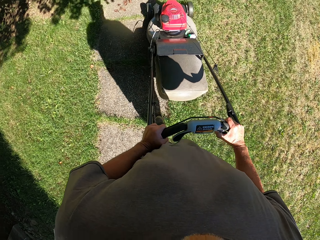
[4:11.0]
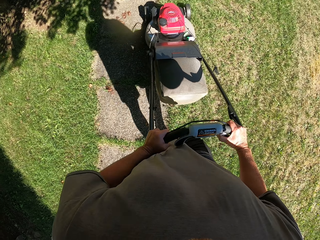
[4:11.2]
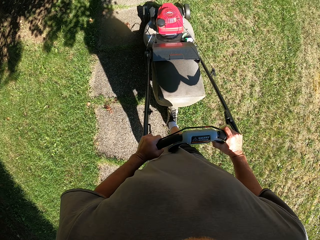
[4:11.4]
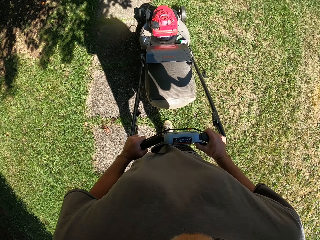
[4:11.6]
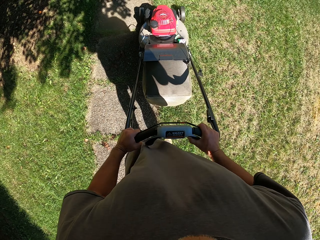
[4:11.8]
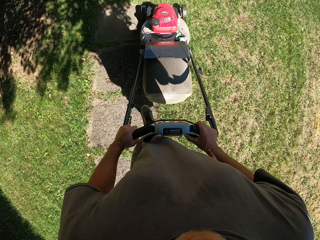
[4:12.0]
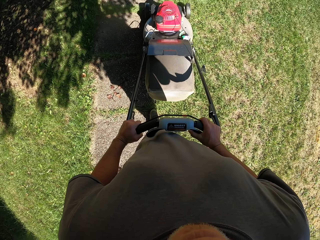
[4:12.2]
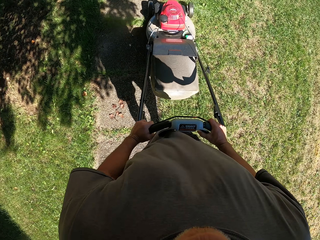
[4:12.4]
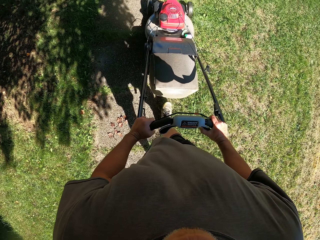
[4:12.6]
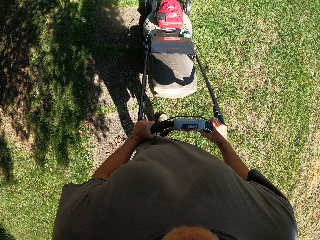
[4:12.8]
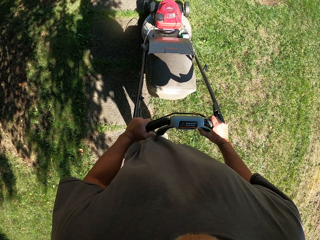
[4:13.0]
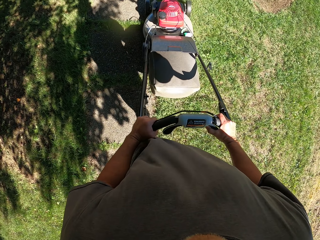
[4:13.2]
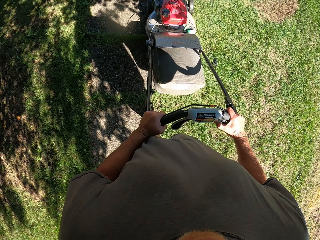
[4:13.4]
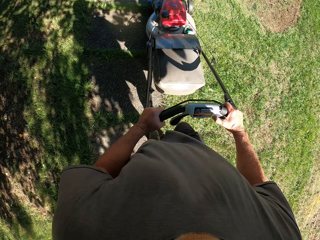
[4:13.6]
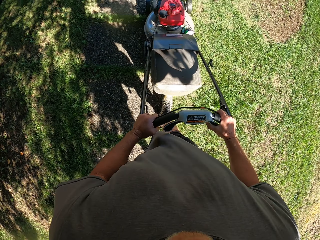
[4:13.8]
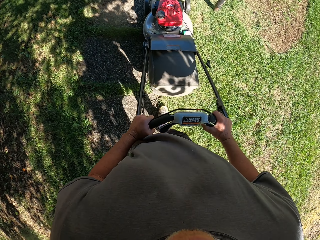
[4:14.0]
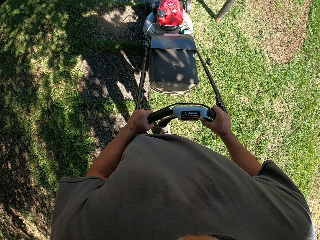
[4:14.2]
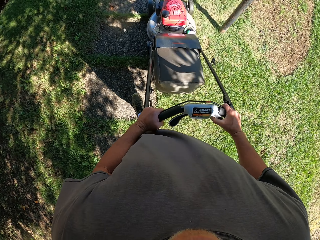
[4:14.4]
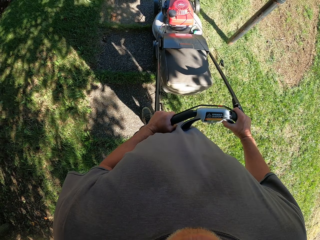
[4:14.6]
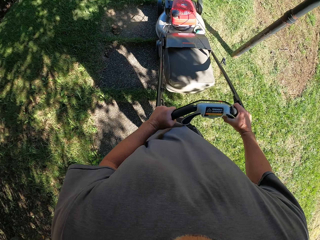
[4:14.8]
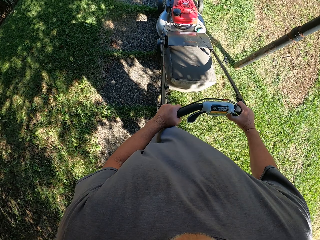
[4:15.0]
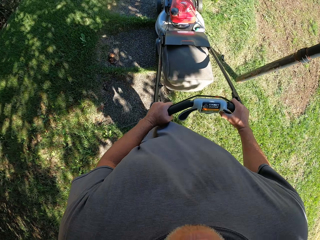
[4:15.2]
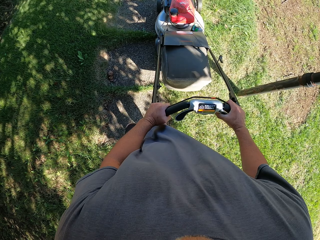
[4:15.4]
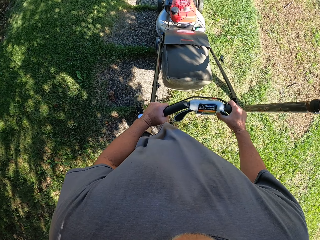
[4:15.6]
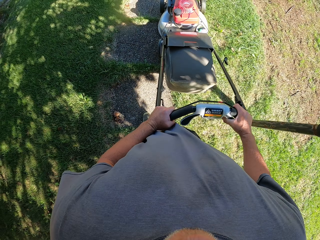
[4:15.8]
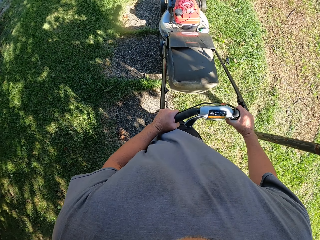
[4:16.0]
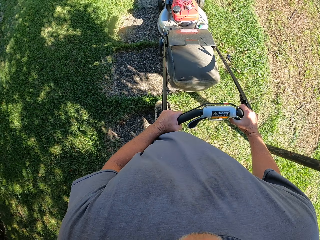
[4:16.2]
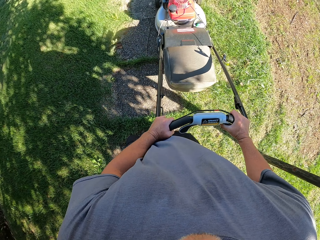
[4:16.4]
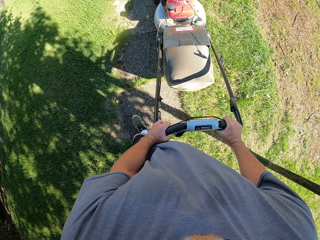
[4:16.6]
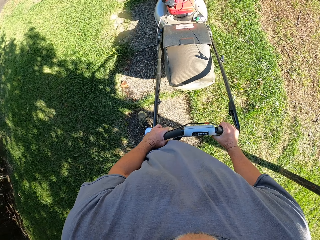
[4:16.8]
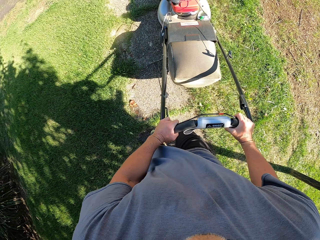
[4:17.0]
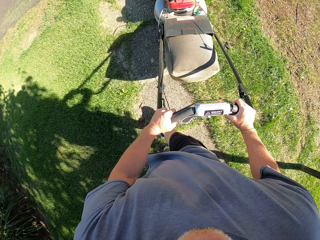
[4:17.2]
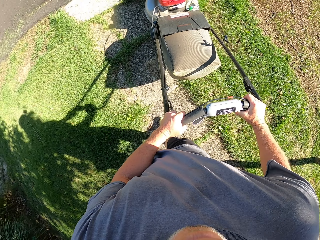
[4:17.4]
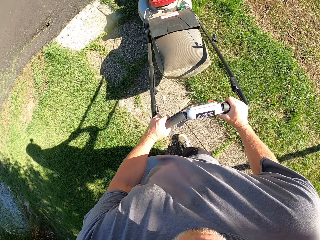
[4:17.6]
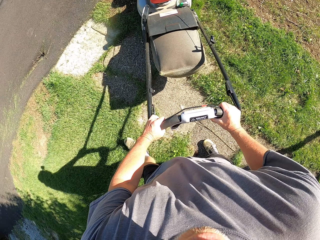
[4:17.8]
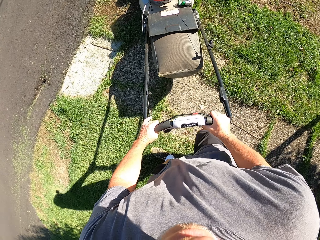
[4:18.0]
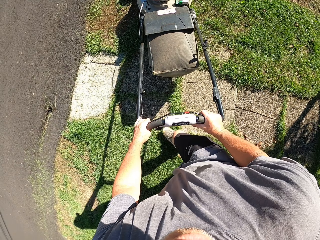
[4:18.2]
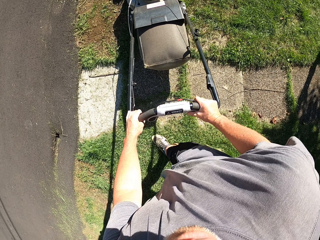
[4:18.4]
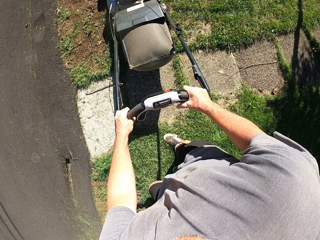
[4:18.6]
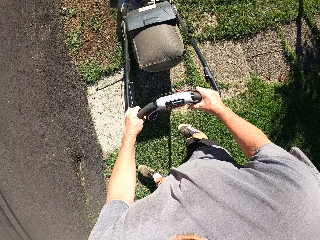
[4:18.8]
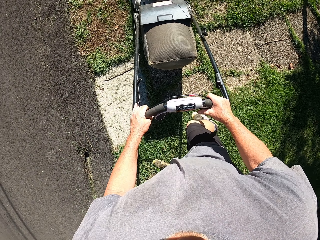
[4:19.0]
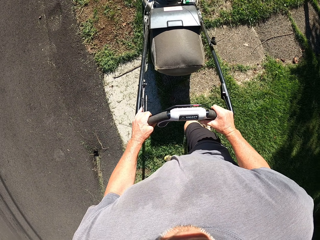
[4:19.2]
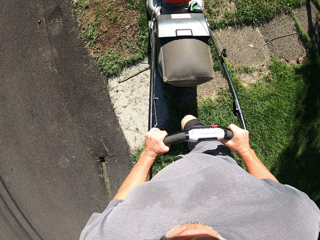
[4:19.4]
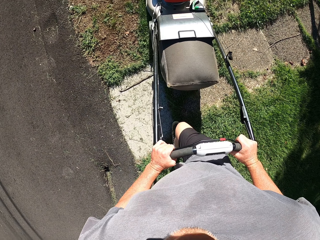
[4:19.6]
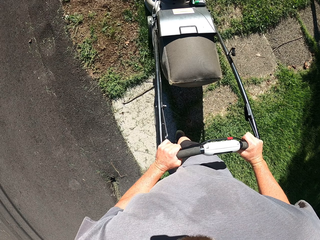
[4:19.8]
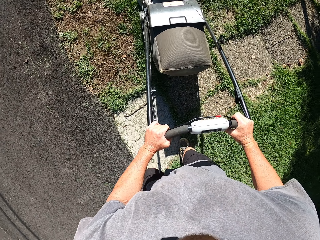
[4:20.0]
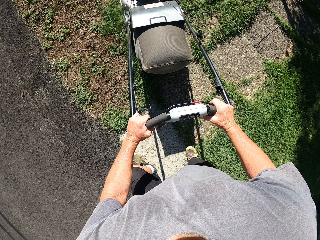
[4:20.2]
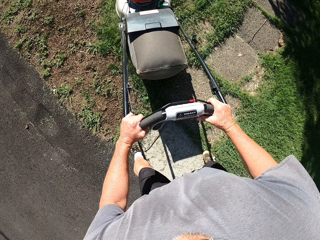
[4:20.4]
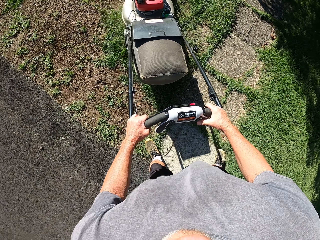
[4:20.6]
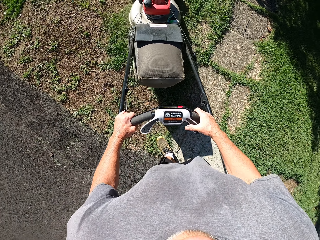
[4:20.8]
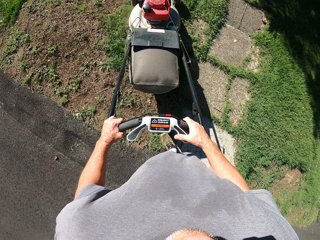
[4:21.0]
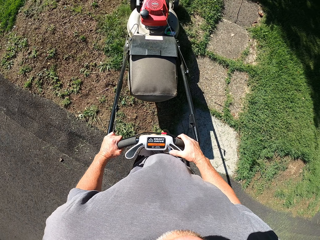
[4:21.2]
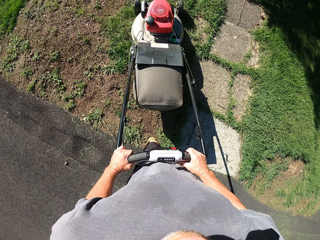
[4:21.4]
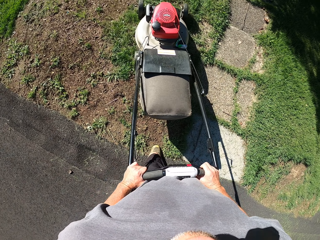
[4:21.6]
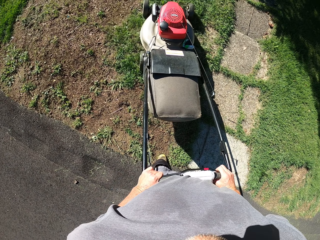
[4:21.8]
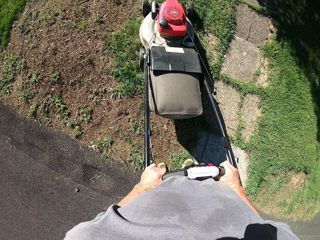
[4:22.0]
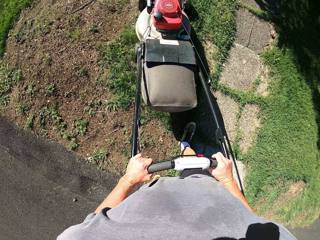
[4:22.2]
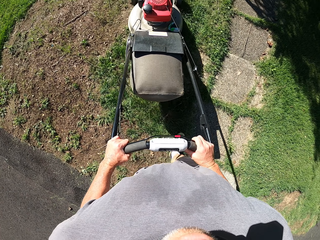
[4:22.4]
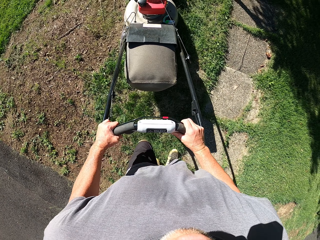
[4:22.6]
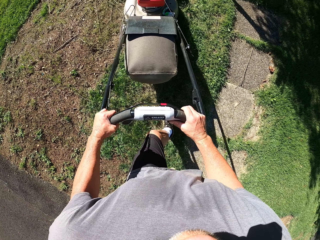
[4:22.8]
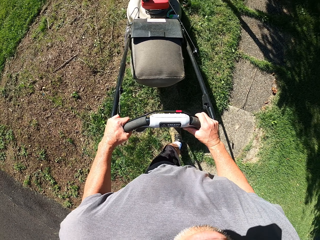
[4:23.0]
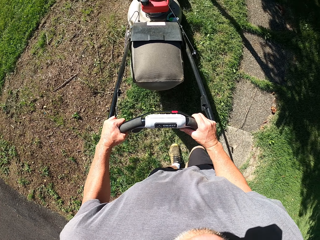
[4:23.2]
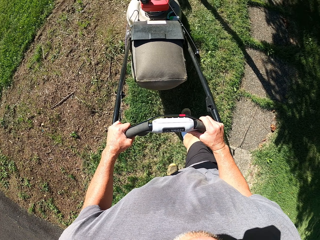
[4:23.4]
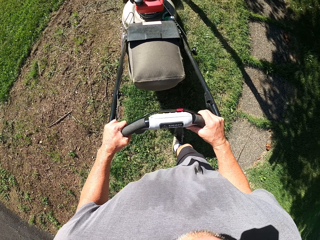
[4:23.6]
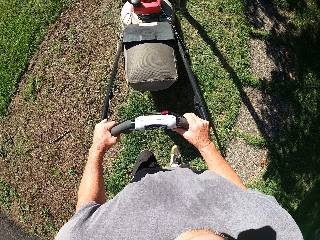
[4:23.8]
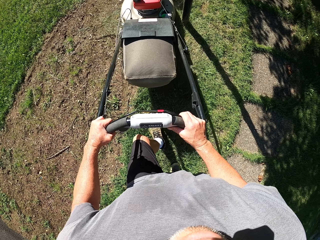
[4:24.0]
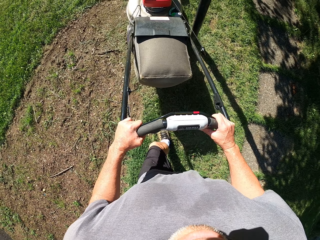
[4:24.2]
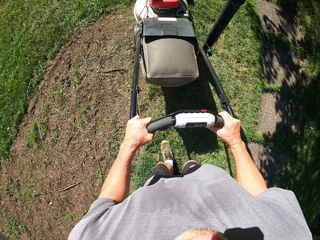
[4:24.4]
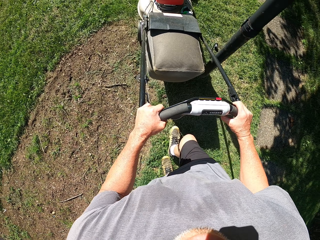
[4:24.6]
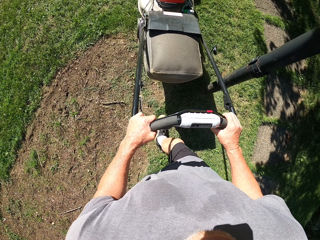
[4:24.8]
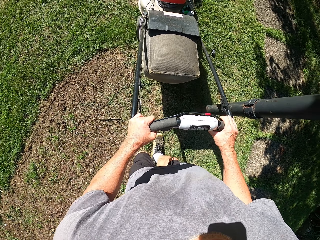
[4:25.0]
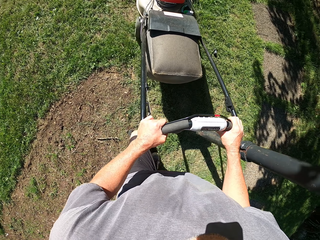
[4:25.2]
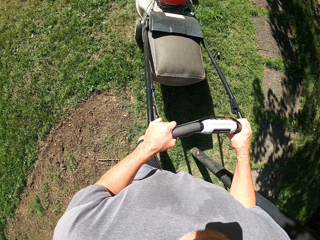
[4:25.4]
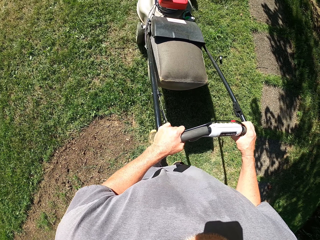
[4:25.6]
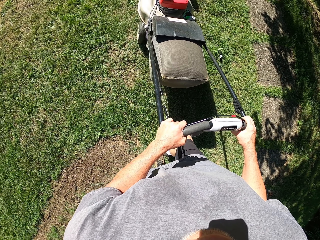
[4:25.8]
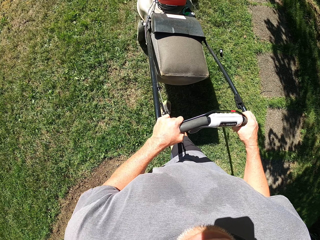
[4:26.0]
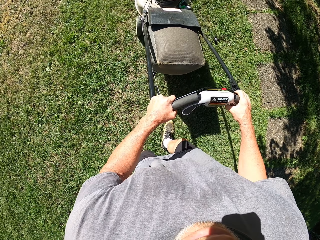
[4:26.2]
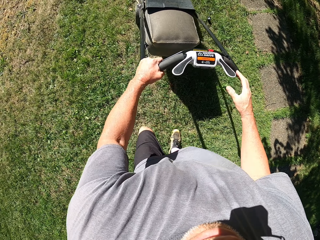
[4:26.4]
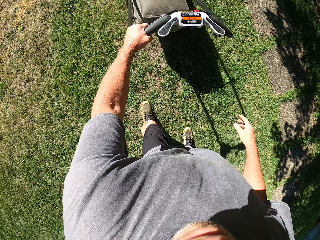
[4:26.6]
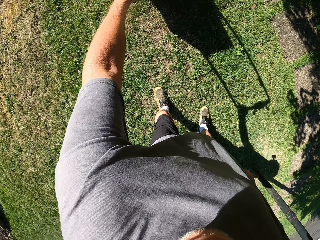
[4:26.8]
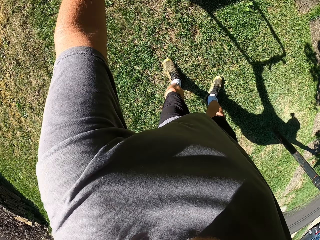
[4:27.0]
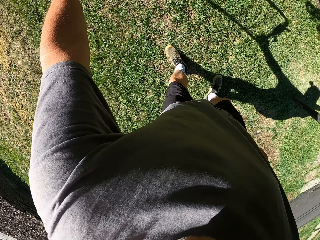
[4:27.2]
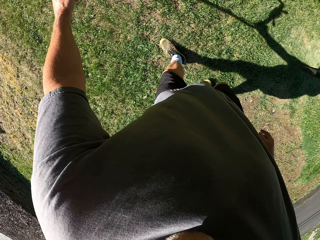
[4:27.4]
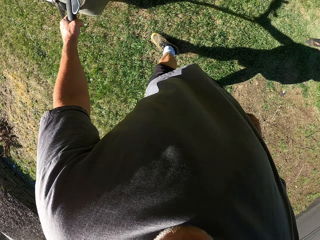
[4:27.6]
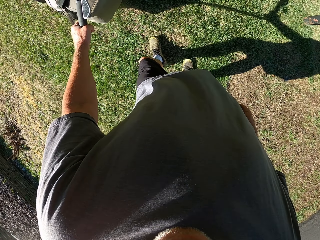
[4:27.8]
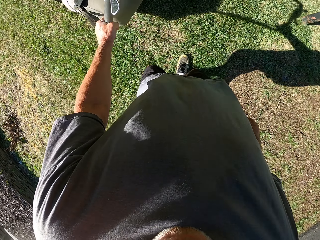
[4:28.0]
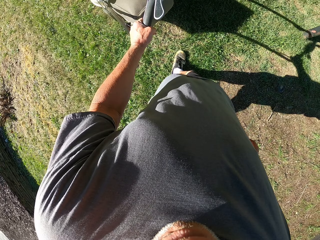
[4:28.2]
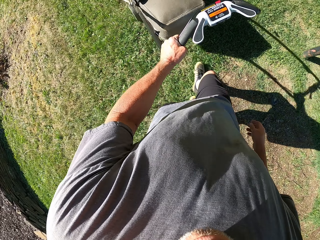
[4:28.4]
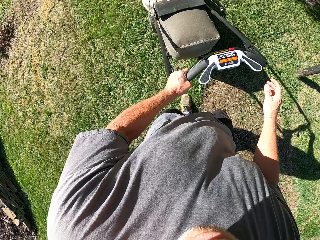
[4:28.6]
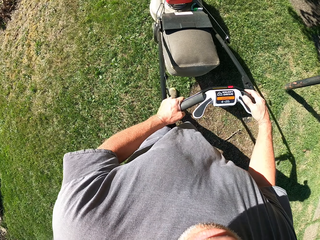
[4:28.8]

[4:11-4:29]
The camera wearer turns around. They push the lawn mower. They pull the lawn mower backward.
